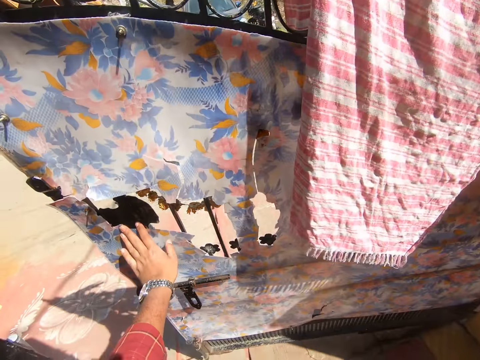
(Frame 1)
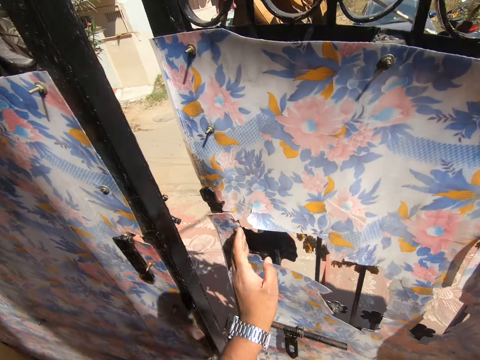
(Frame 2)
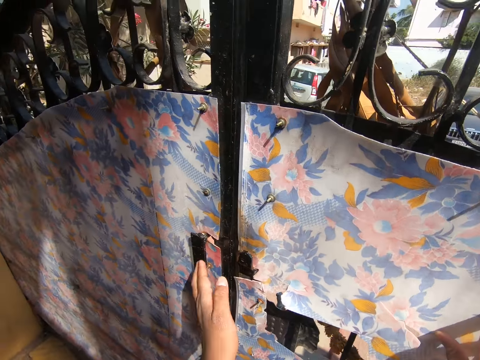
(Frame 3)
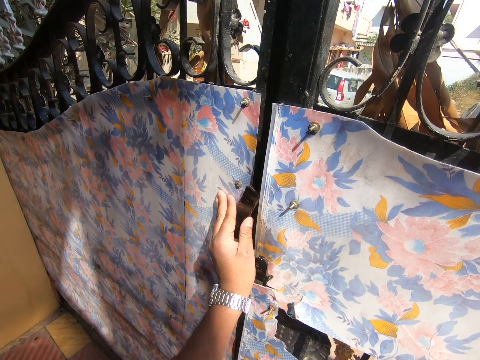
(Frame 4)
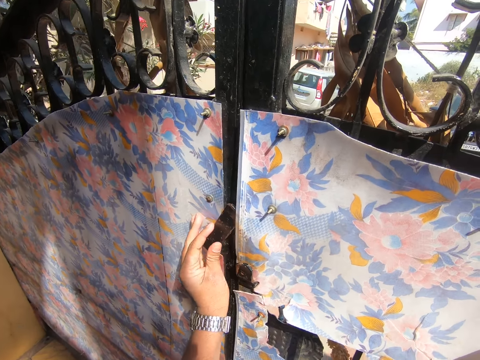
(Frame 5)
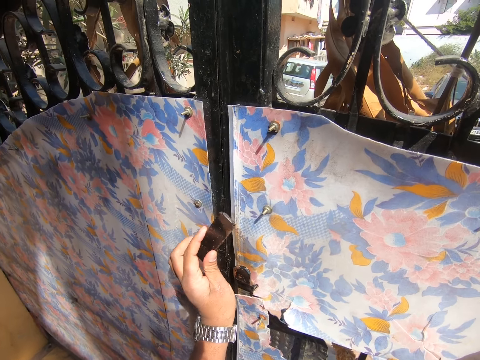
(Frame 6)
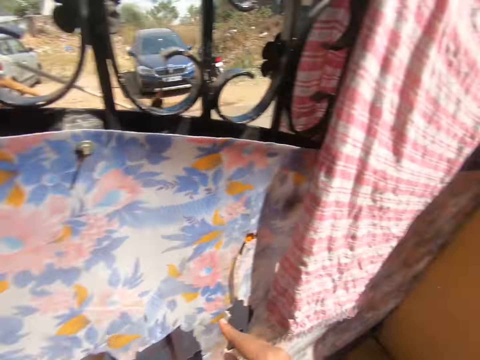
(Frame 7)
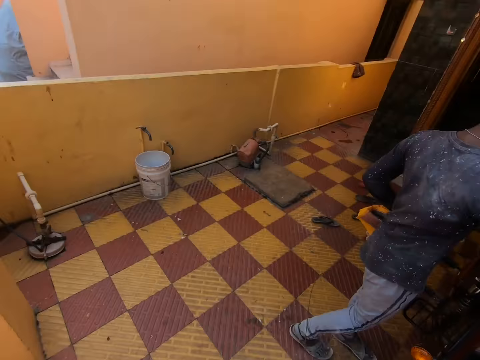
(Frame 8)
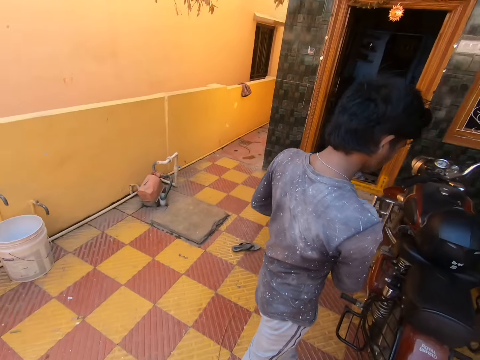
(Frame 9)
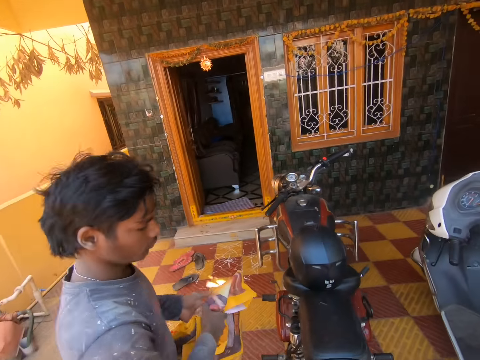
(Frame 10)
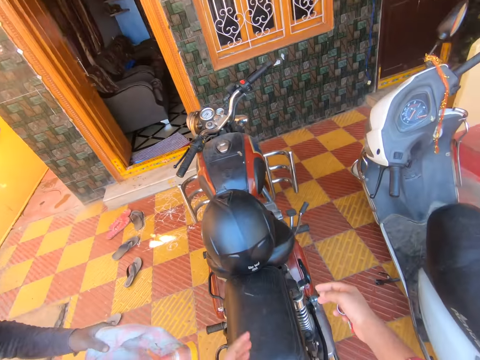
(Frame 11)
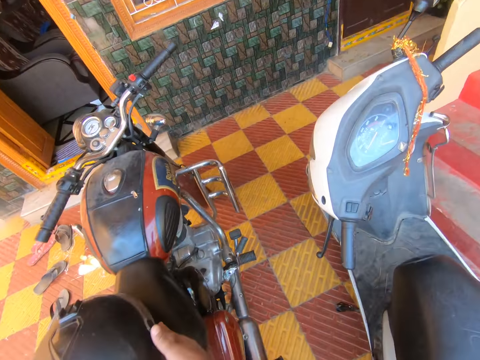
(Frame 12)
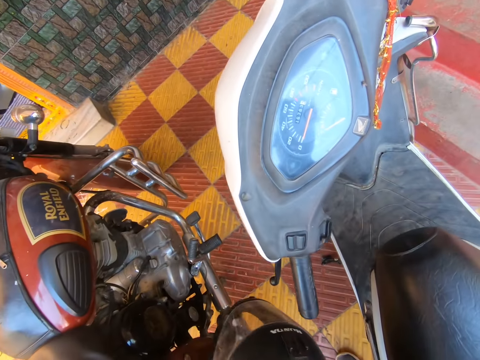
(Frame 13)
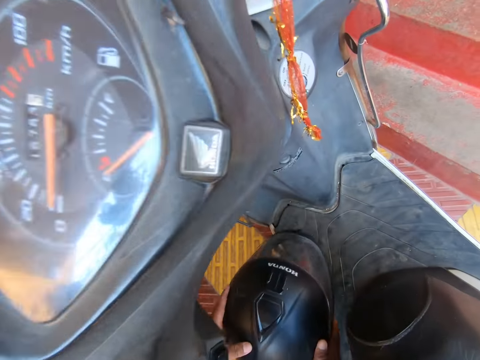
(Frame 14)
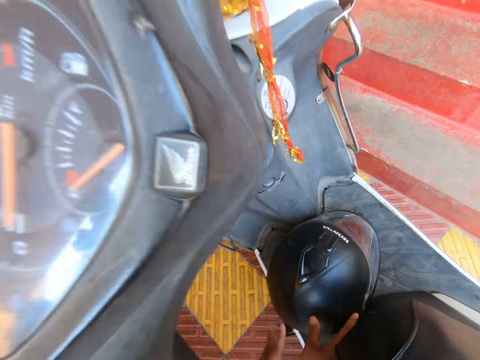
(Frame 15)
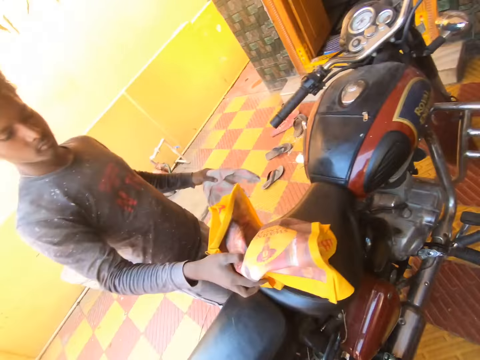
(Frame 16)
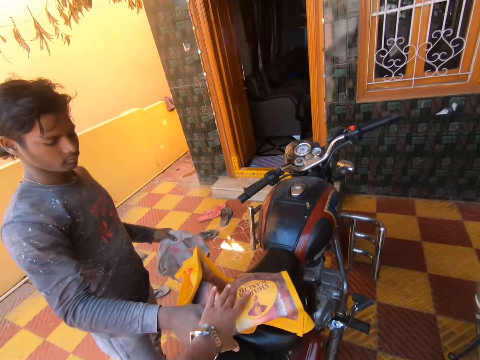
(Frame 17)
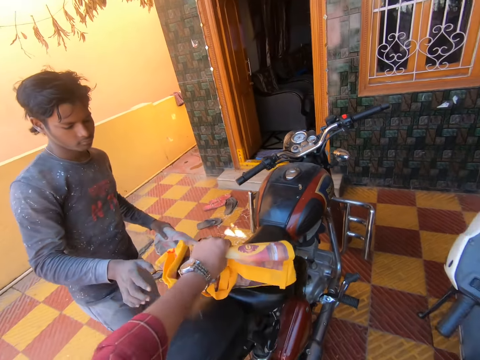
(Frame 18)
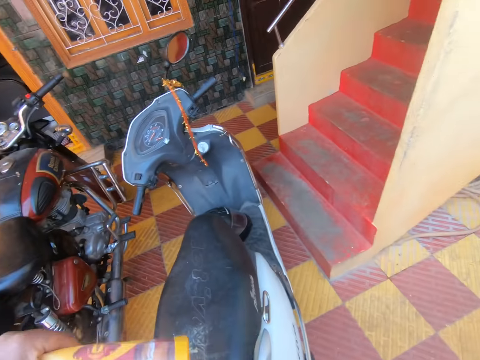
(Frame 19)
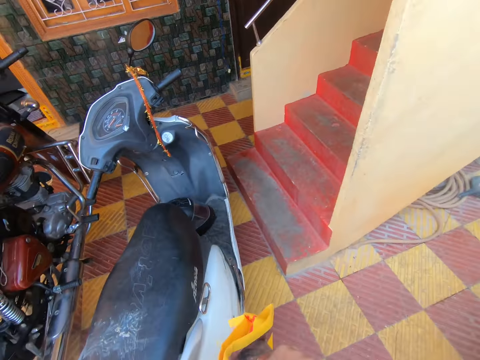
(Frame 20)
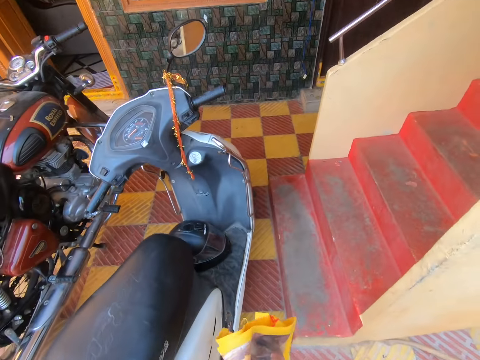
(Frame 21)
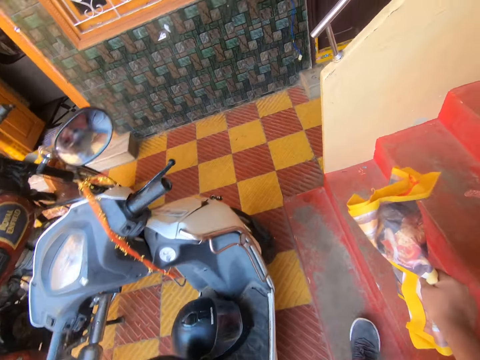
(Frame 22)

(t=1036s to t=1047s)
The camera wearer talks. The man looks at the camera wearer. The camera wearer interacts with the man. He locks the gate with his left hand. He closes the door. He looks around. The man holds the cloth with both hands. The camera wearer lifts the helmet from the bike with both hands. He touches the motorcycle. He drops the helmet on the footrest of the bike with both hands. The man drops the cloth on the seat of the bike with his right hand. The camera wearer collects the cloth with his right hand from the seat of the bike. The man gives the camera wearer paper. The camera wearer passes the cloth to his right hand from his left hand.

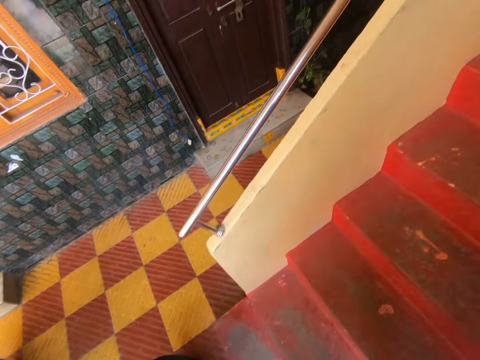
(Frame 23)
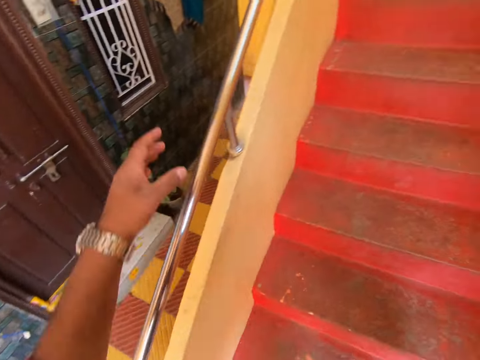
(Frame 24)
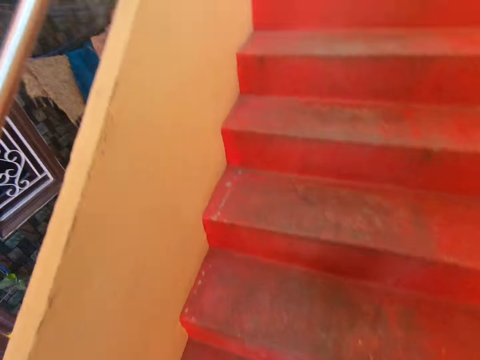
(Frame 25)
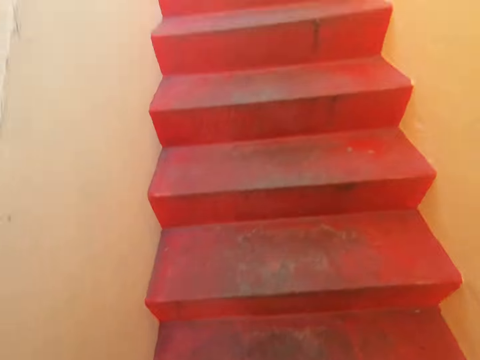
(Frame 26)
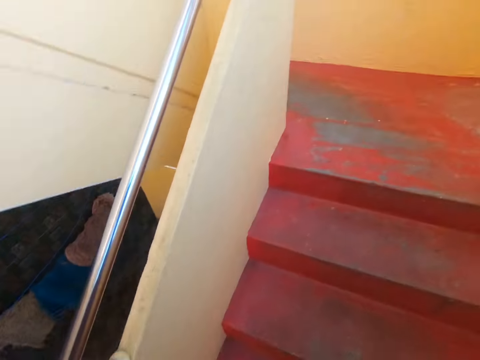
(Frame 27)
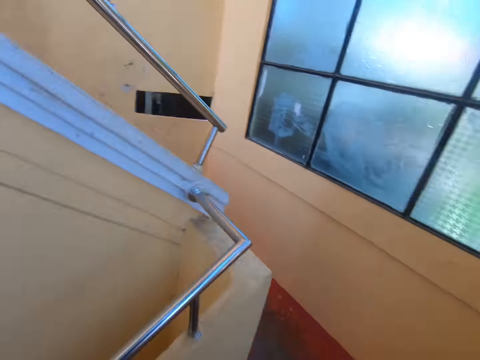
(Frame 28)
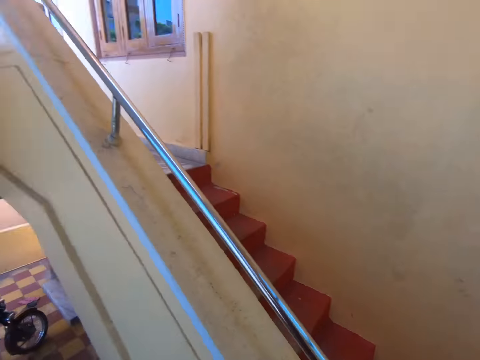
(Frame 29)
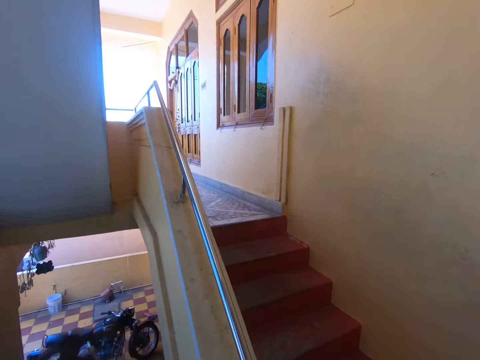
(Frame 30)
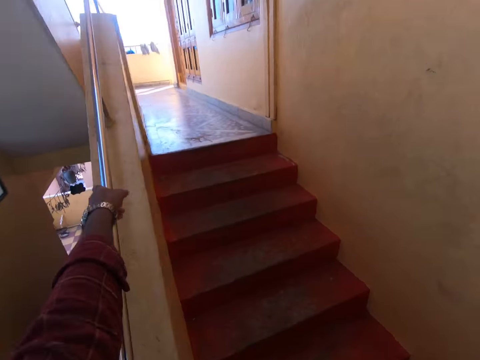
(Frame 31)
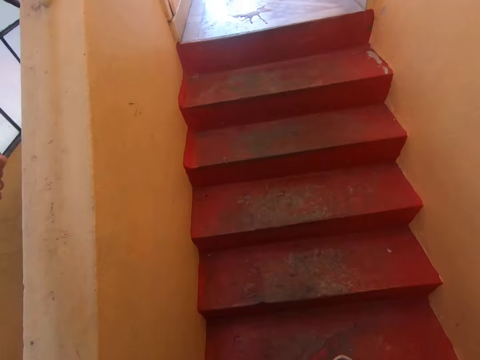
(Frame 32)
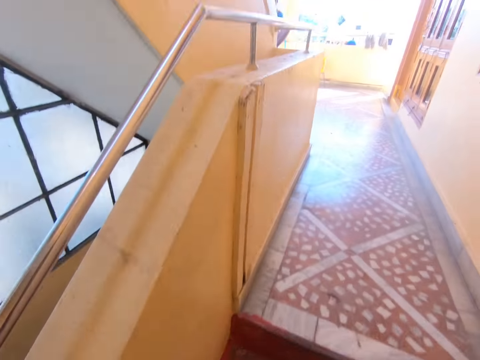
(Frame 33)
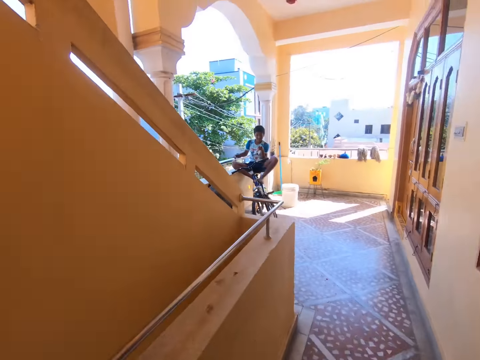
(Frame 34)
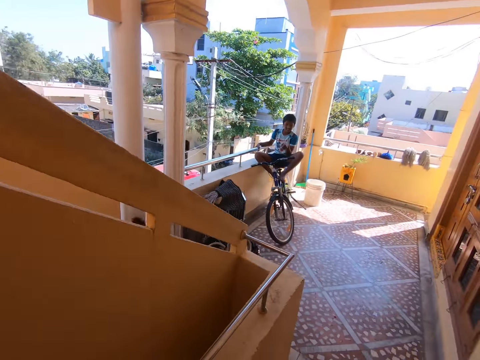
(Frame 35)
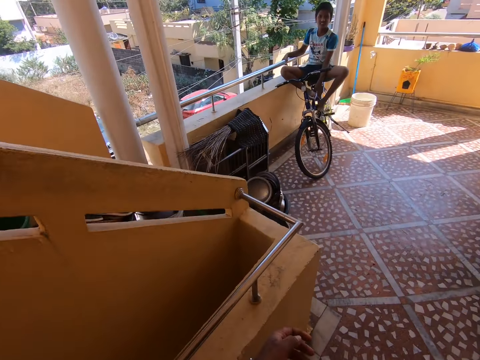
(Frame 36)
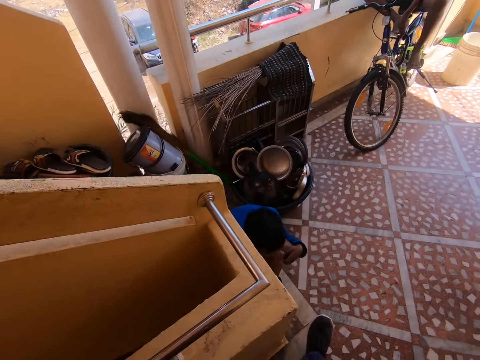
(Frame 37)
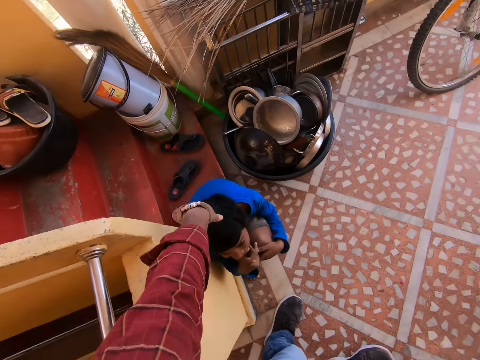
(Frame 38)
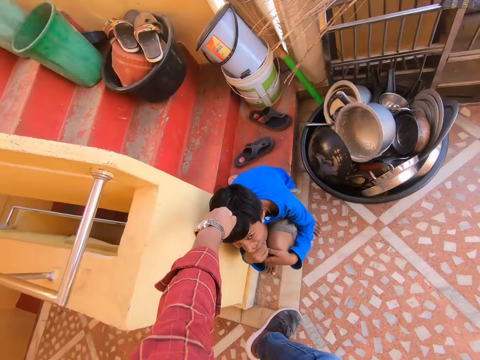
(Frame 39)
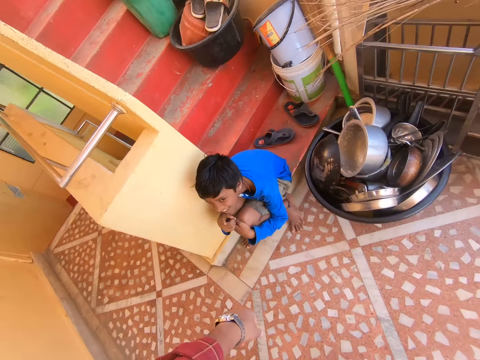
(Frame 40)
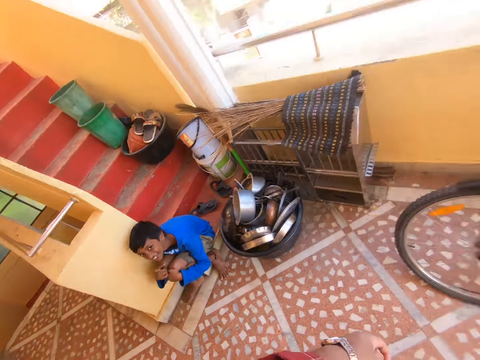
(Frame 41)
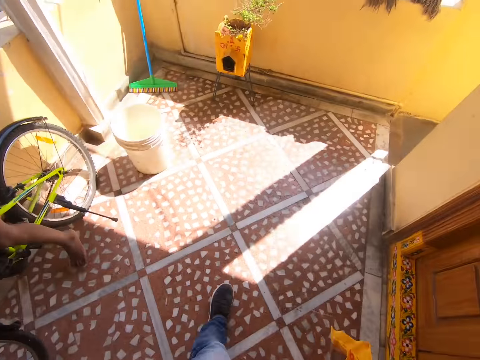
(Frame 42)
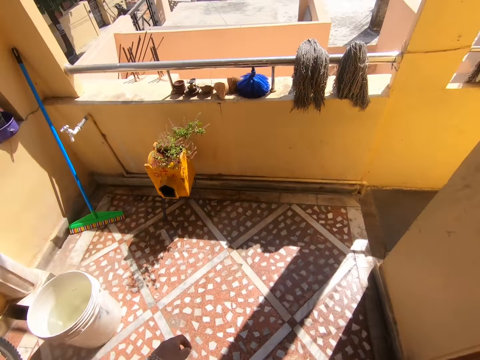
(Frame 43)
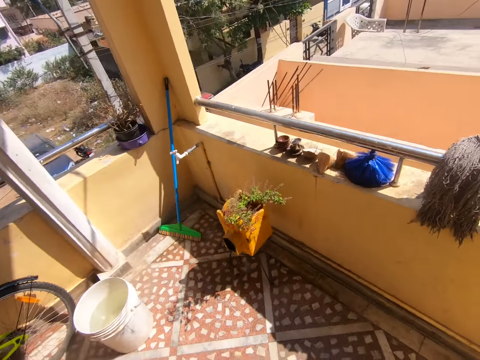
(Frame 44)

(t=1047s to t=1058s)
The camera wearer walks upwards on a staircase. He places his left hand on the railing of the staircase. He does so again. He walks upwards on the staircase. A boy seats on a bicycle. Another boy seats on the floor. The camera wearer touches the head of the other boy. He interacts with the other boy. He walks.
